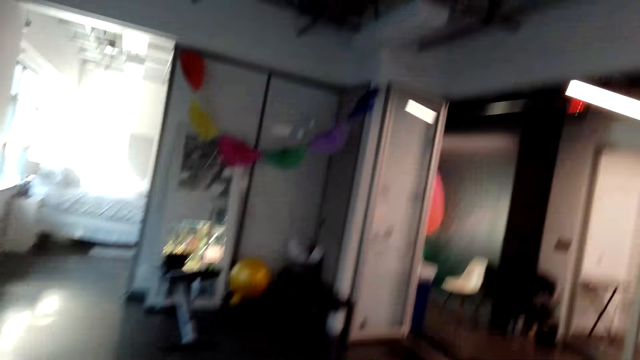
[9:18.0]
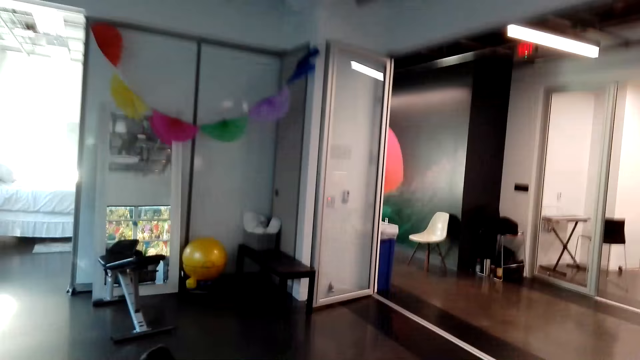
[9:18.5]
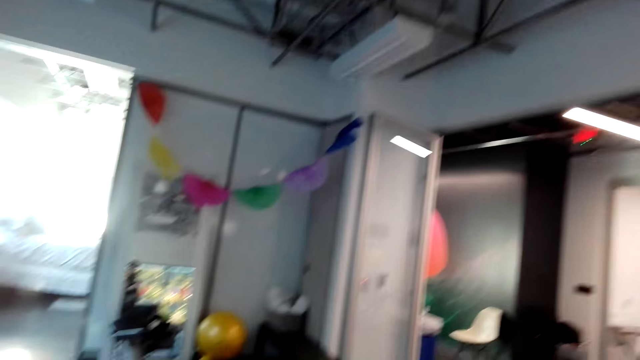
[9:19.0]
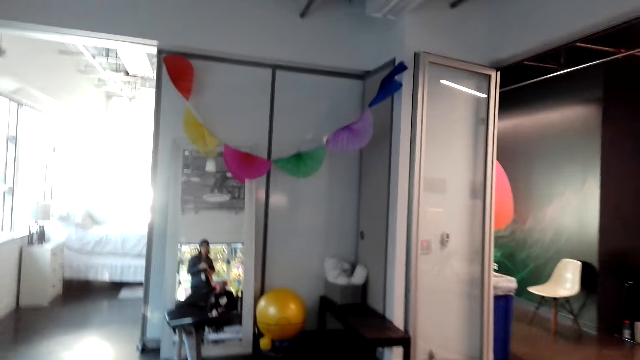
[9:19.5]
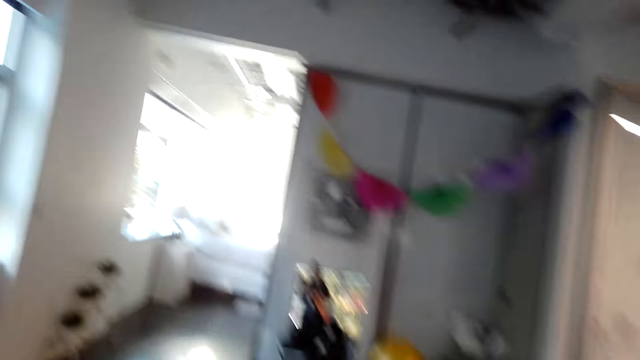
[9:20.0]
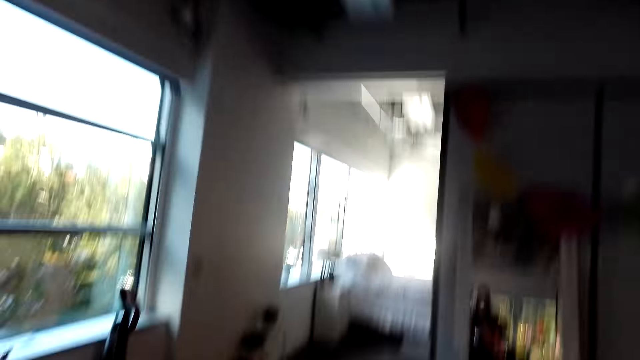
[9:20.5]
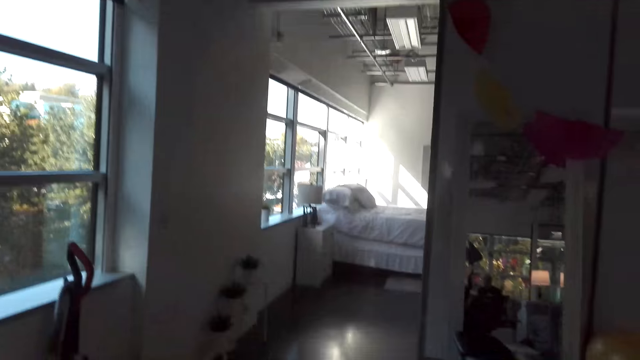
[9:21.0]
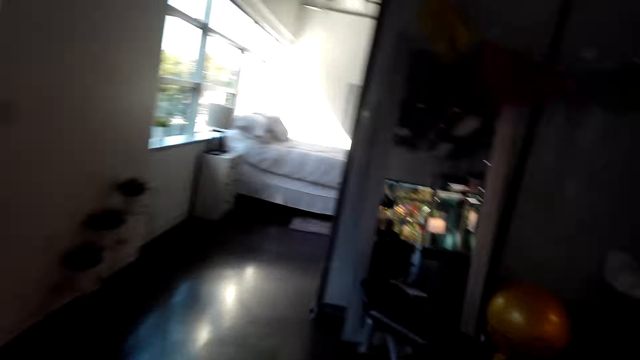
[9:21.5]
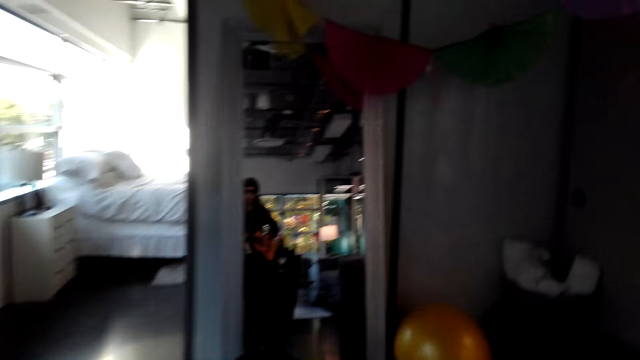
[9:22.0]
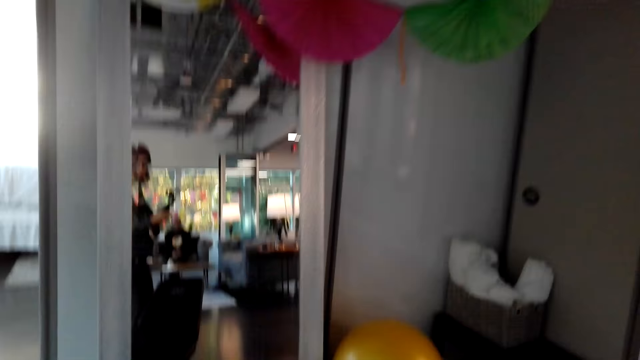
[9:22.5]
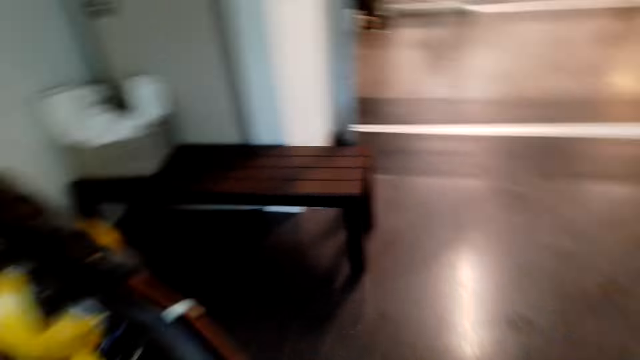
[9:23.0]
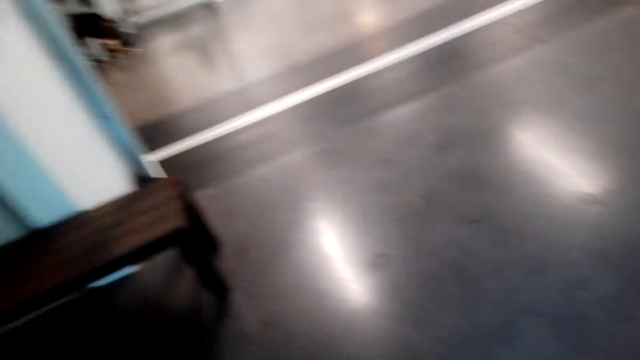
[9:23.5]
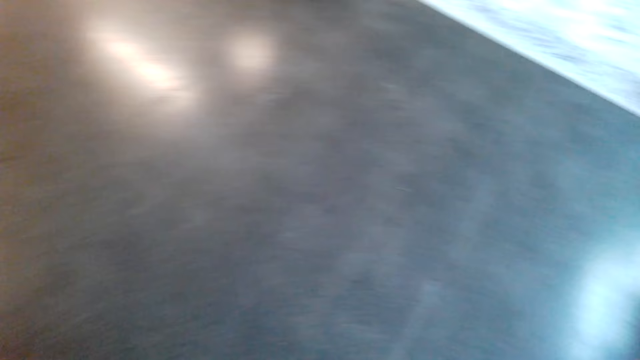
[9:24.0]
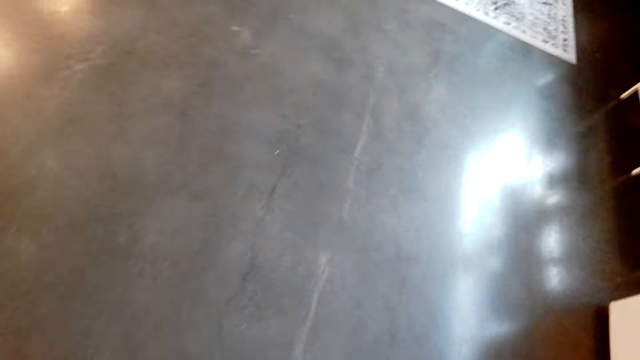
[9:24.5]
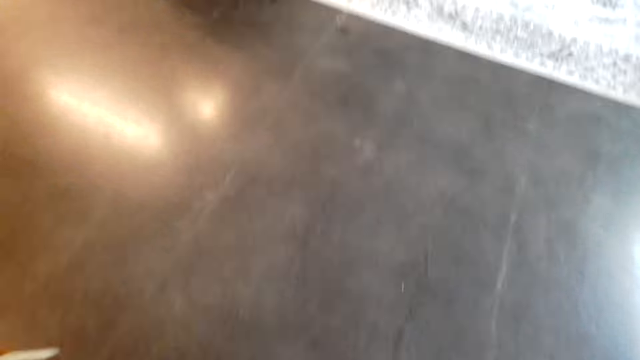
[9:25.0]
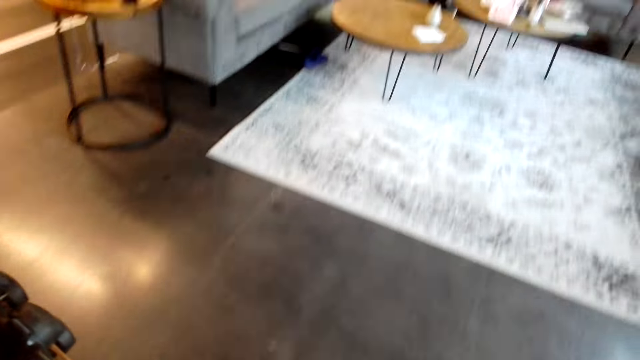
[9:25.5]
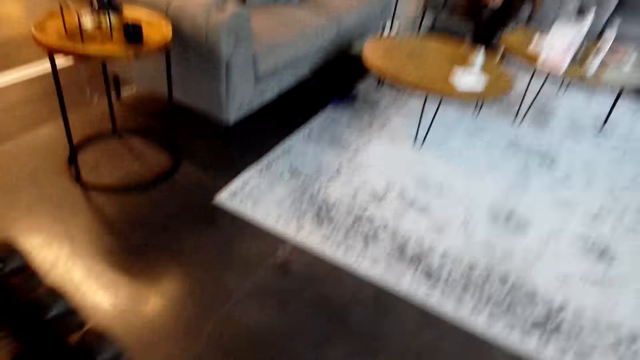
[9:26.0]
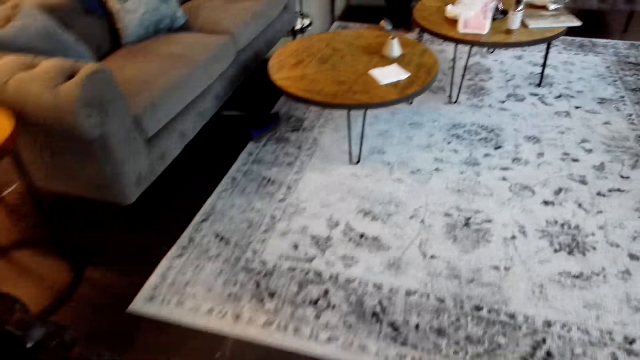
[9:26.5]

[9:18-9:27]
The camera wearer speaks. They walk in the house.

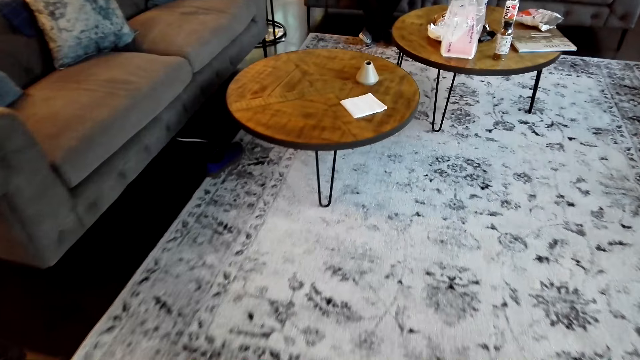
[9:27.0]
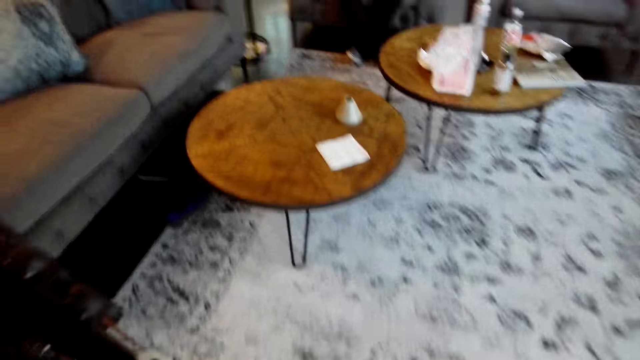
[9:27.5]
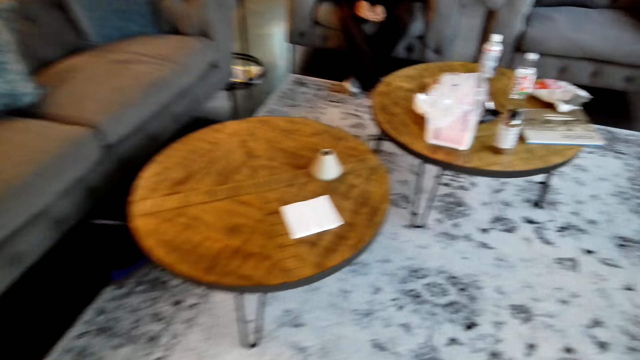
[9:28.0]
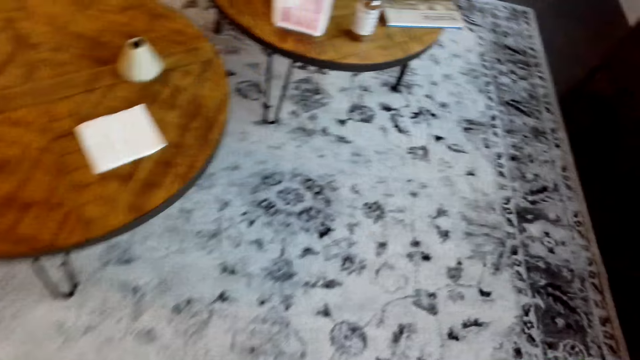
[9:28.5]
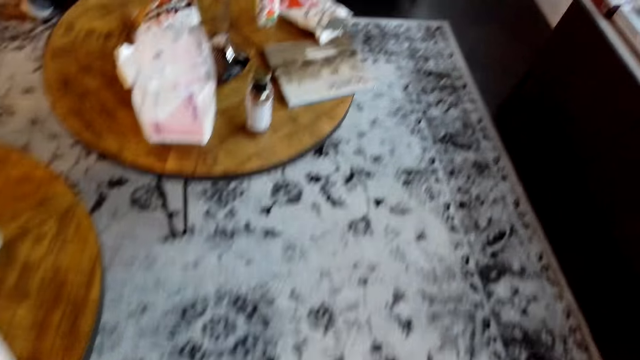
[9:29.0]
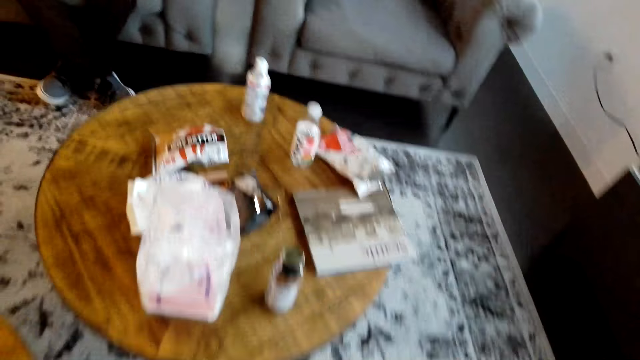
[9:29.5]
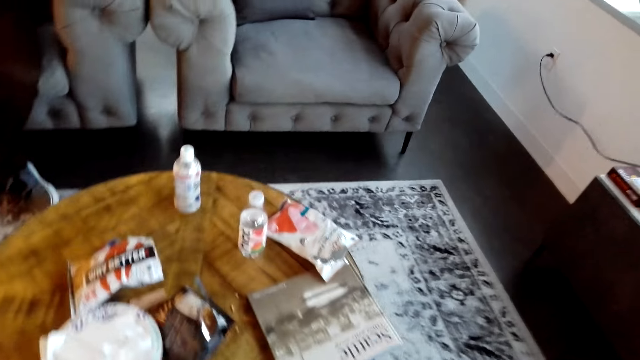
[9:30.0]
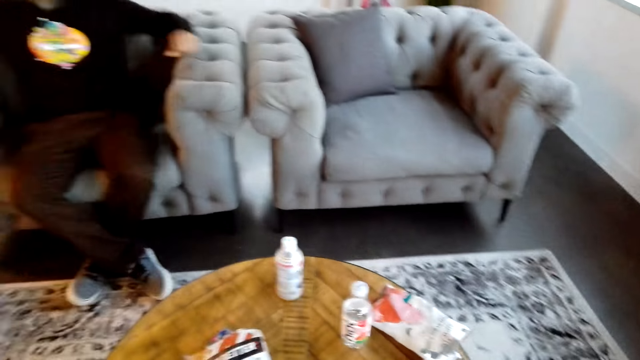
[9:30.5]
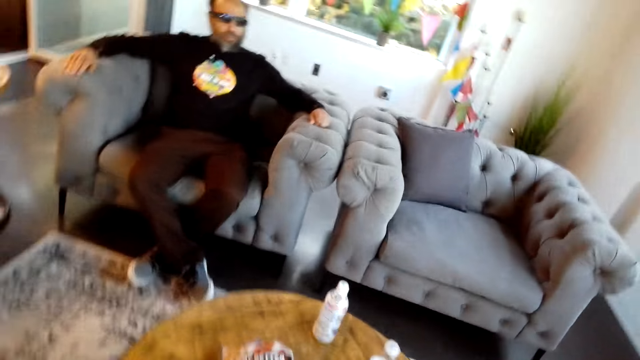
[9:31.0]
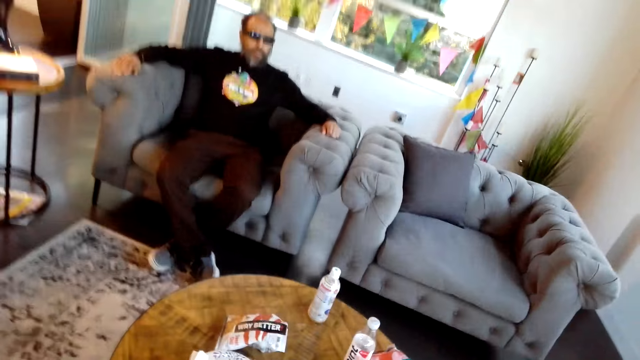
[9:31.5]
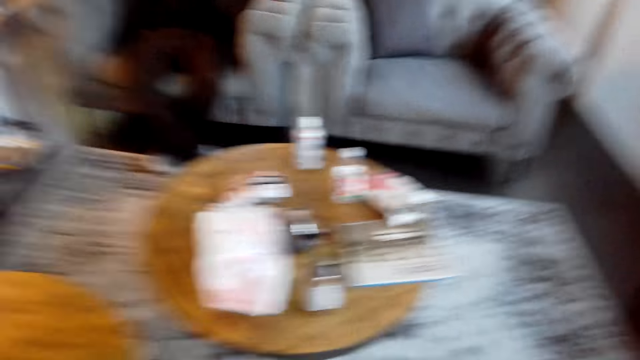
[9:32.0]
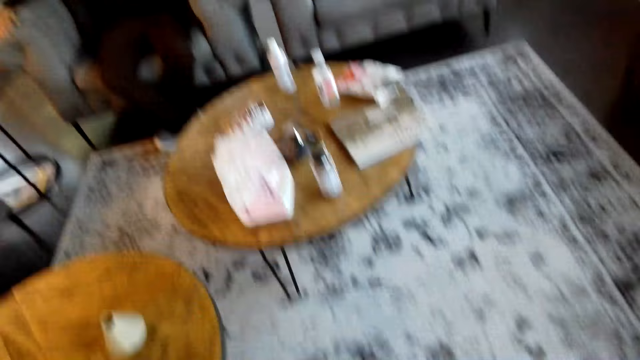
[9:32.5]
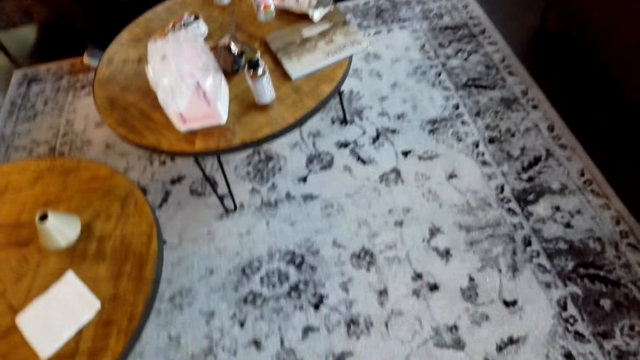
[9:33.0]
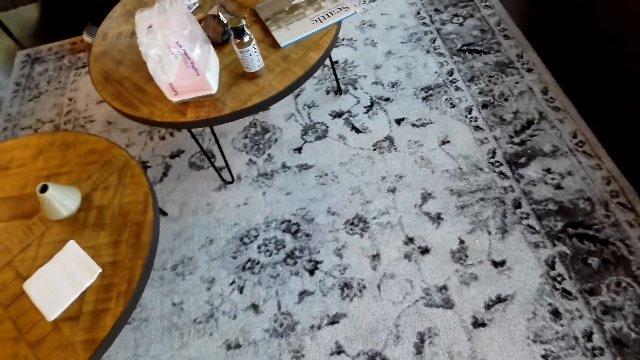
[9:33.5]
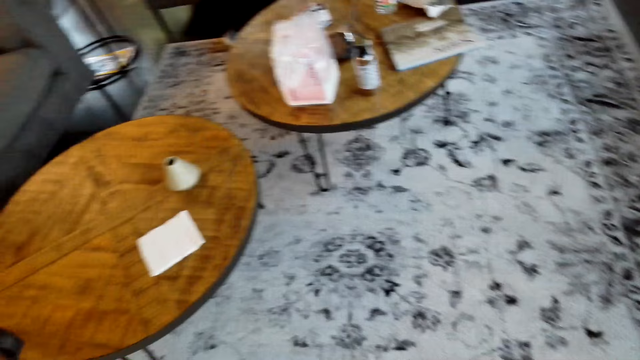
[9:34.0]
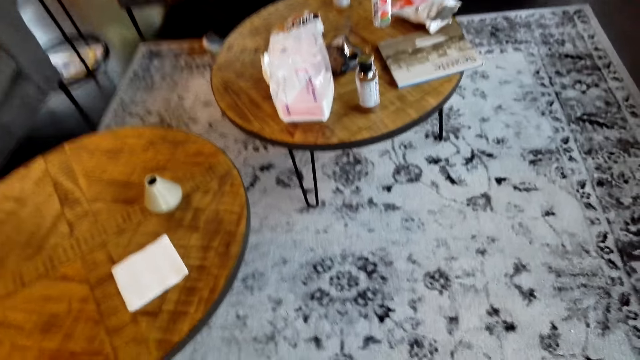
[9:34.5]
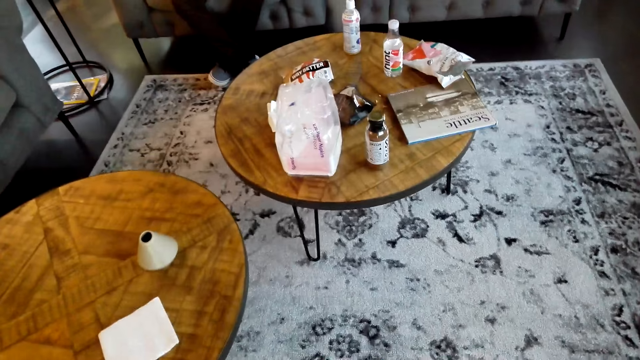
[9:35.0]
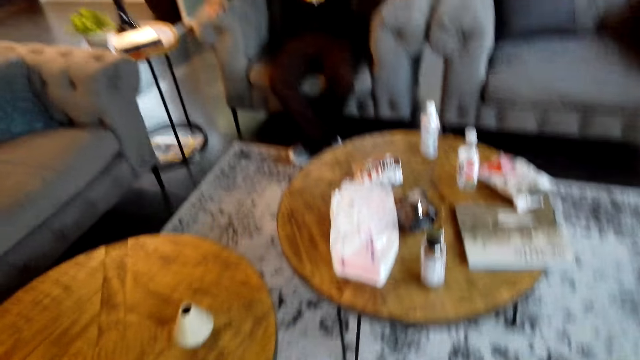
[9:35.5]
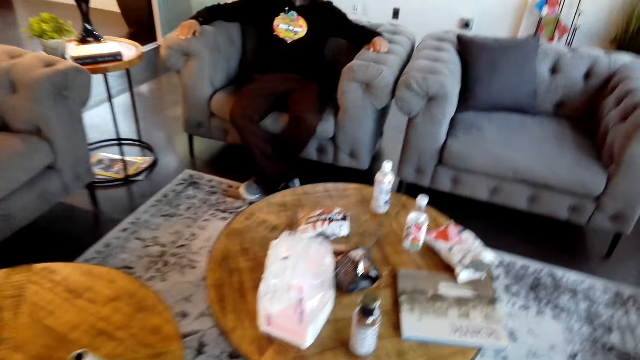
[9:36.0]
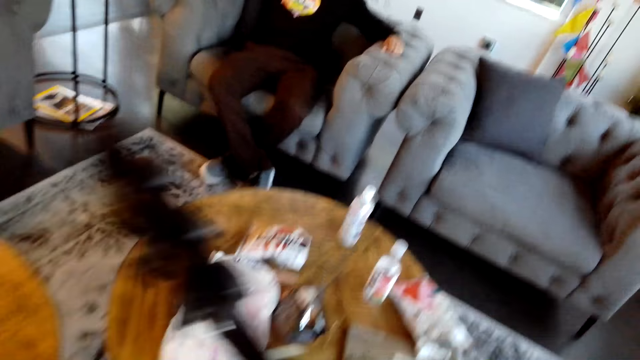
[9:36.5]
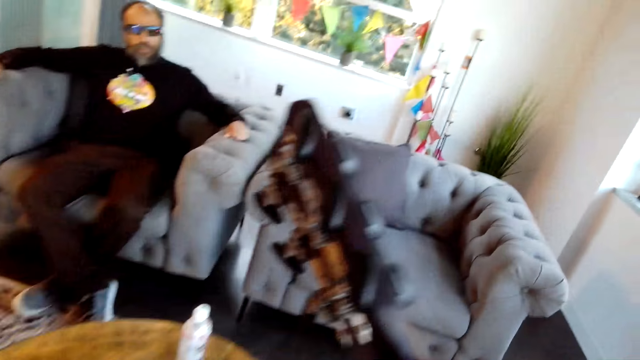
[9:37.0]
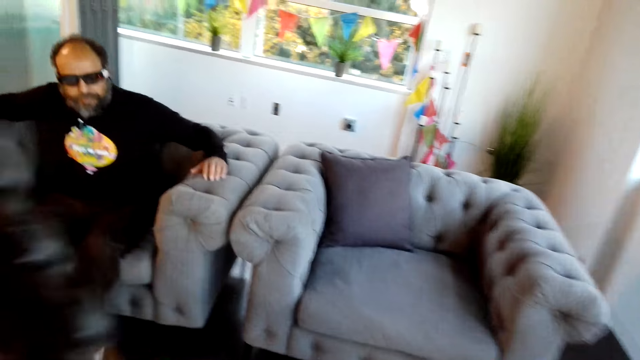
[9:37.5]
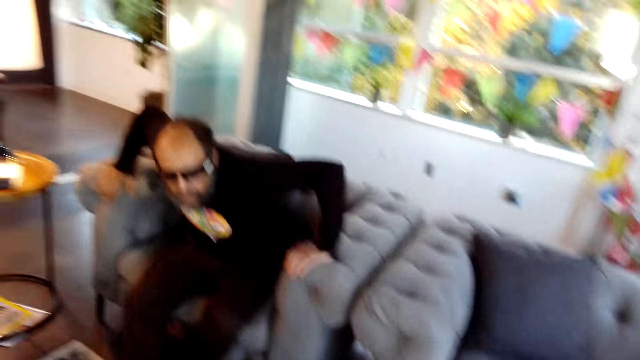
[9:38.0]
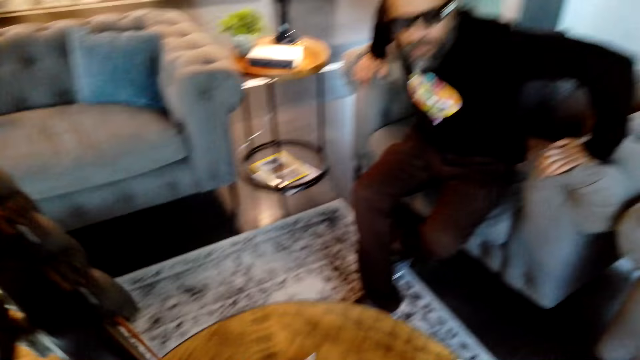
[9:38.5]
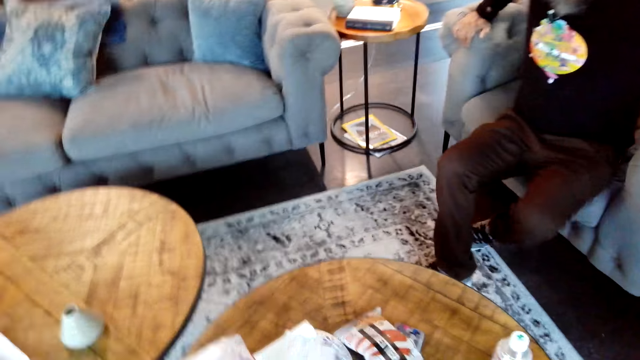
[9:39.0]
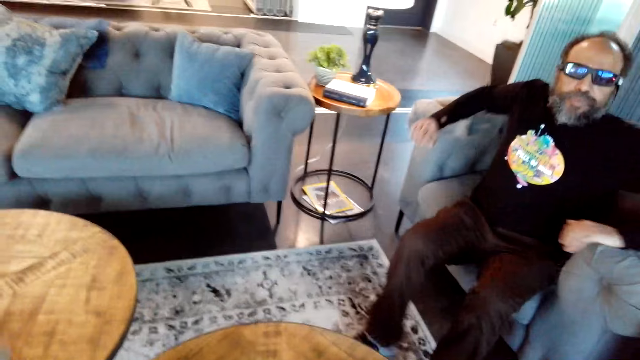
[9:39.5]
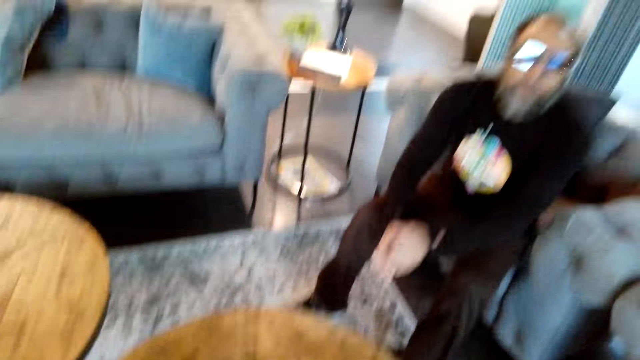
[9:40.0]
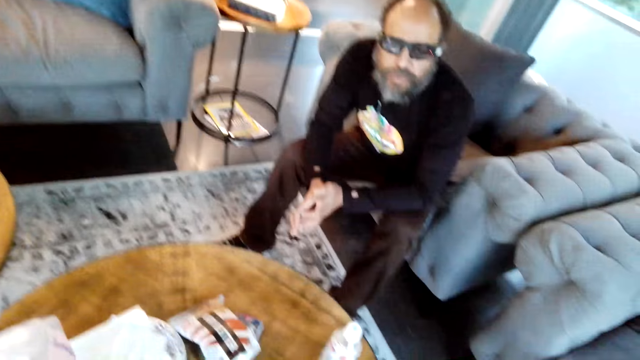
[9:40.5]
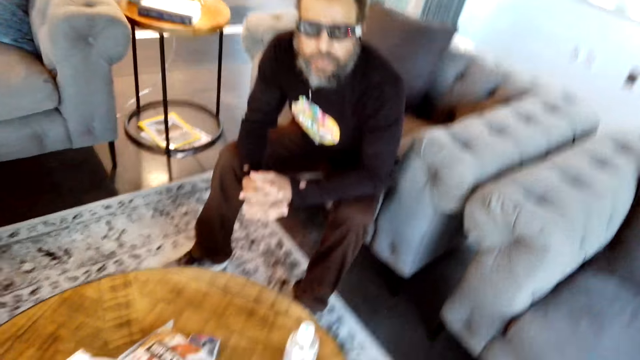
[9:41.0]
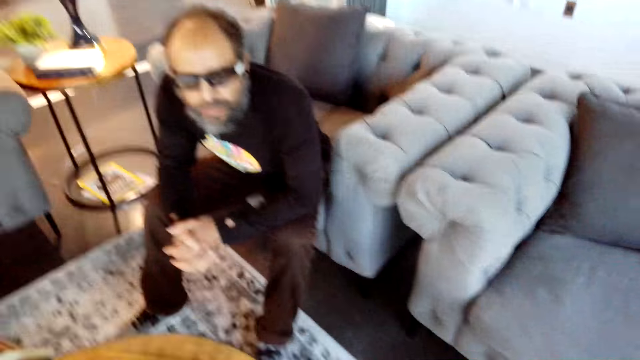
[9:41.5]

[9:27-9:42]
A man sits on the couch. The man sits on the couch again. The camera wearer plays a guitar. The man moves around.
